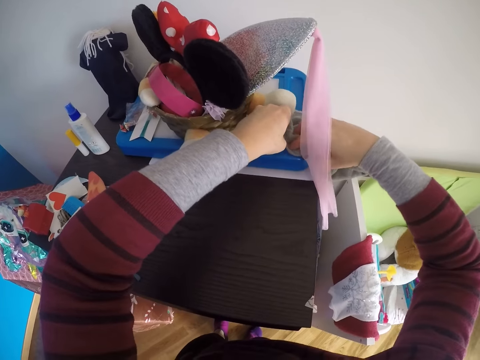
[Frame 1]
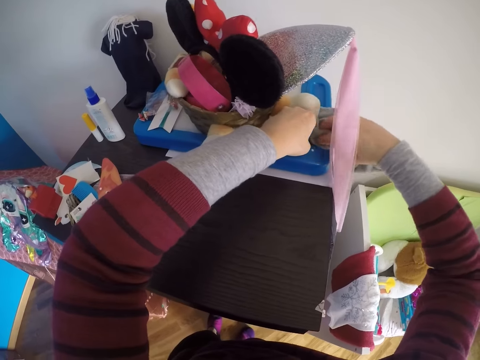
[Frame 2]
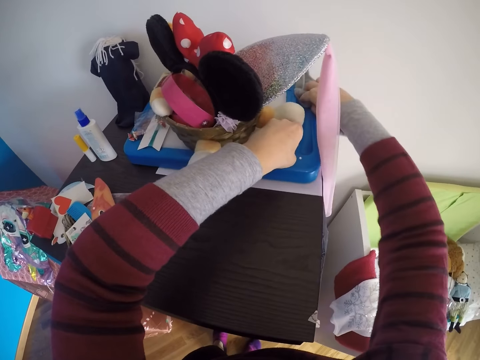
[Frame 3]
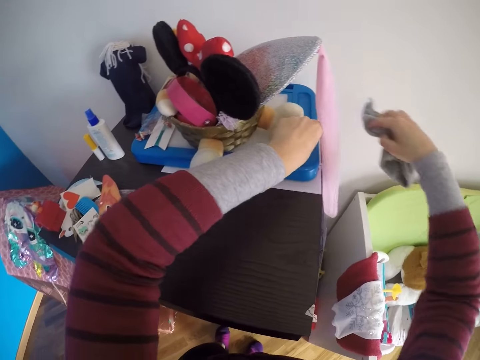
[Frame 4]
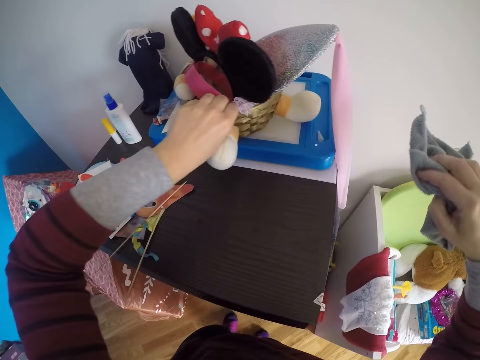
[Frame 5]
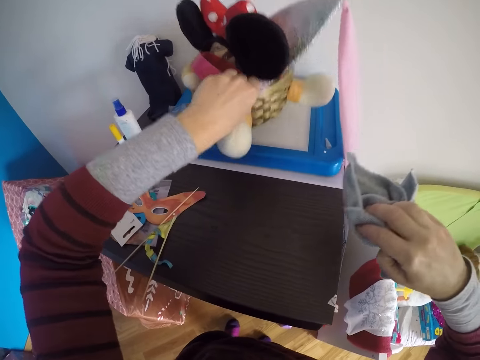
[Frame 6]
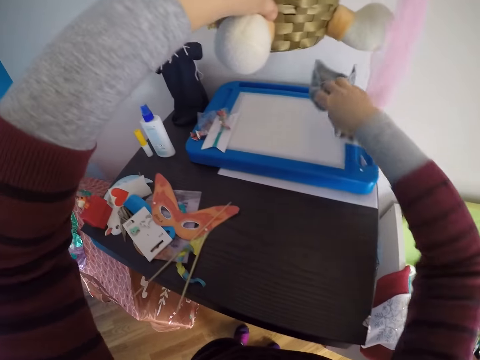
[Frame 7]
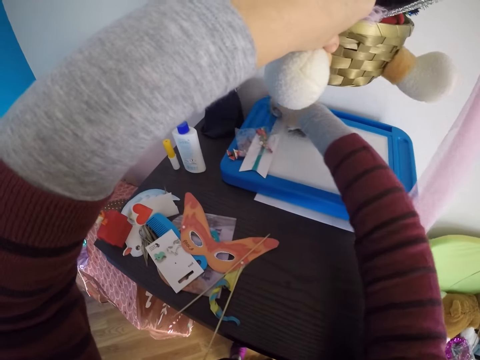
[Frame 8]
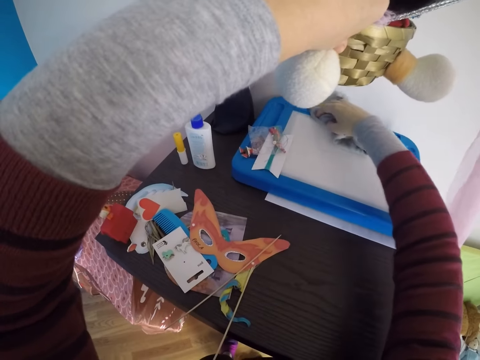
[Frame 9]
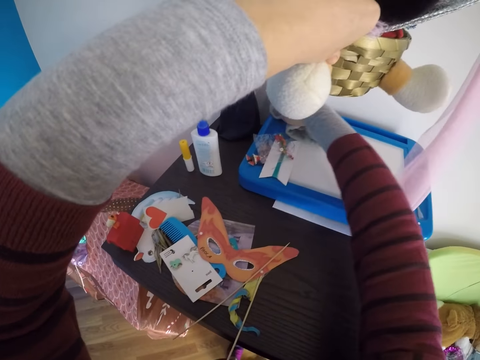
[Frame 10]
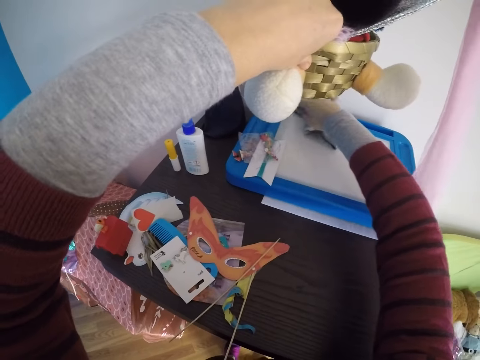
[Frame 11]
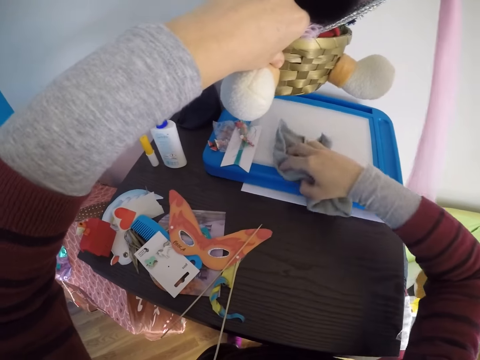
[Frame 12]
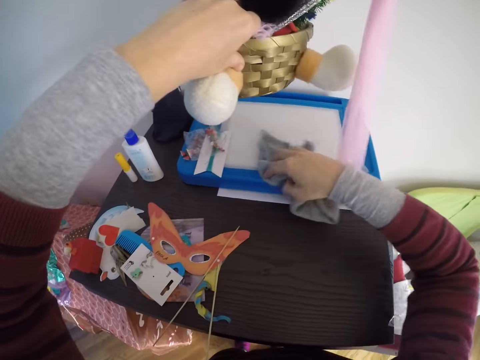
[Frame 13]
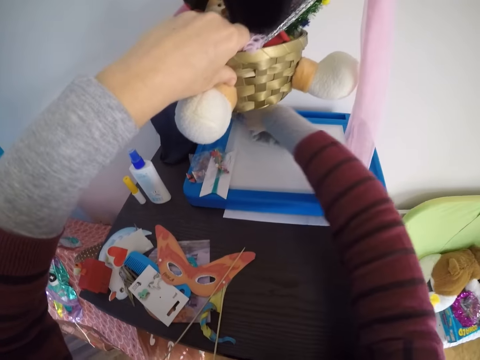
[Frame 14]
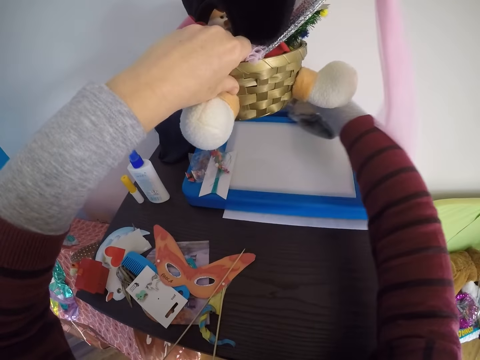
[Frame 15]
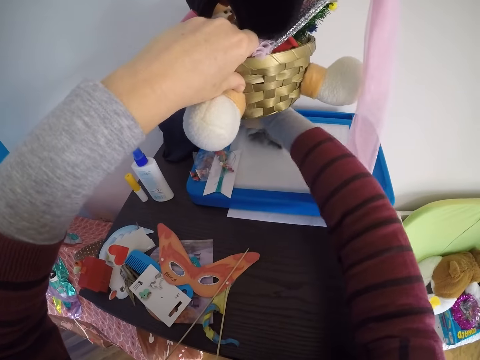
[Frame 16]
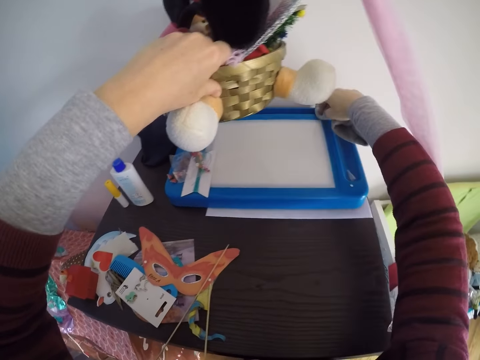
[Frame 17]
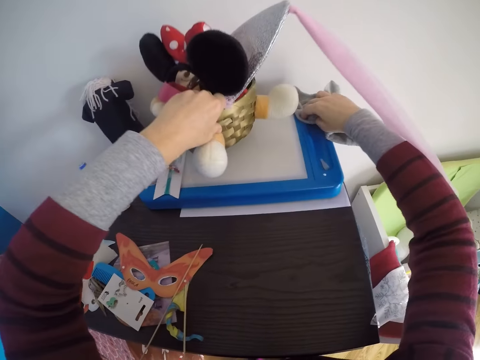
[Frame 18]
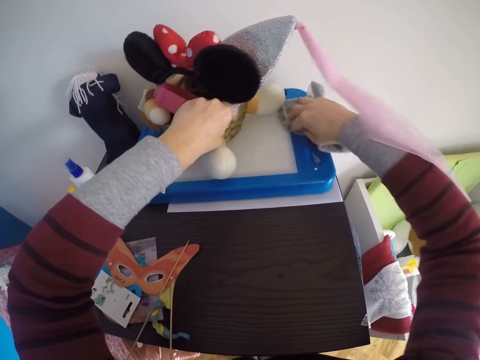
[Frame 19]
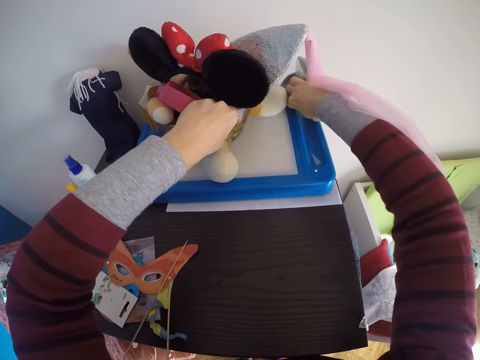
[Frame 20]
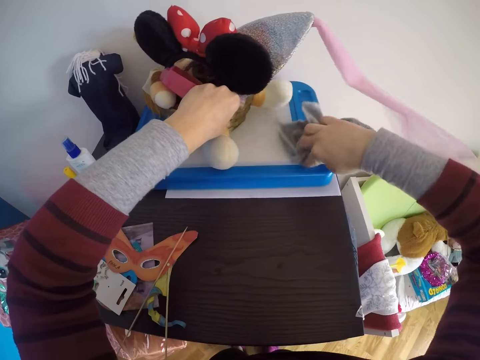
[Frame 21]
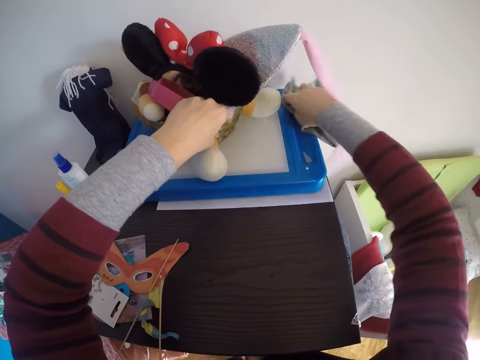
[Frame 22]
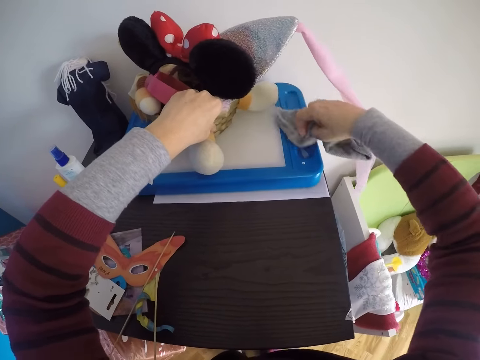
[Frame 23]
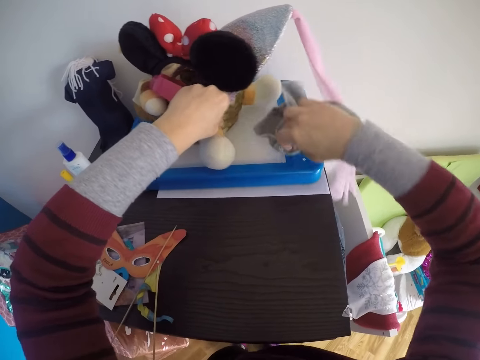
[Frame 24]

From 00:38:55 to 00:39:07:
The camera wearer puts something on the plastic board. She raises a basket of toys or a doll from the top of the magnetic board with her left hand. She cleans the top of the magnetic board with the towel in her right hand. She drops the basket of toys on the top of the magnetic board with her left hand. She wipes the plastic board with the hand towel.

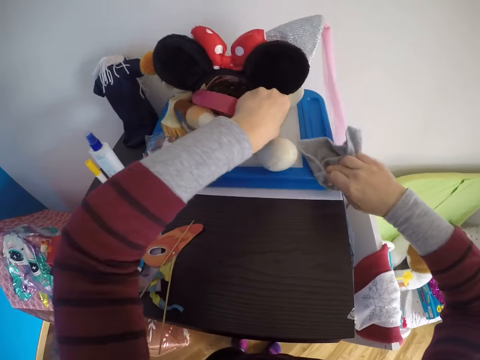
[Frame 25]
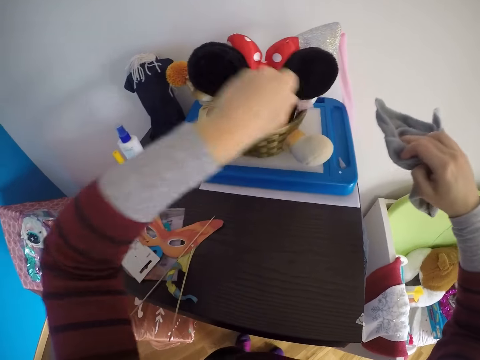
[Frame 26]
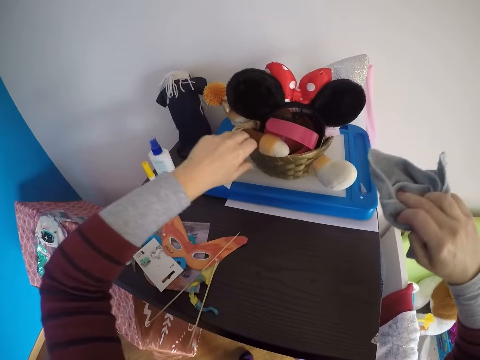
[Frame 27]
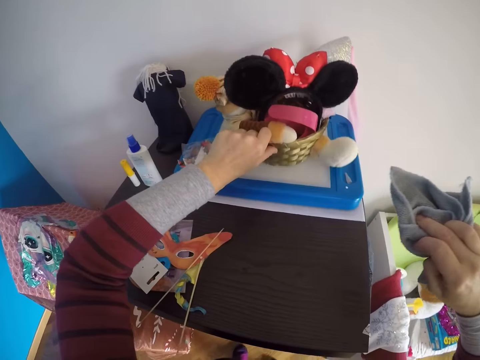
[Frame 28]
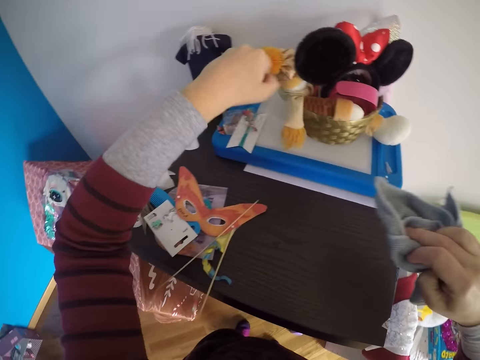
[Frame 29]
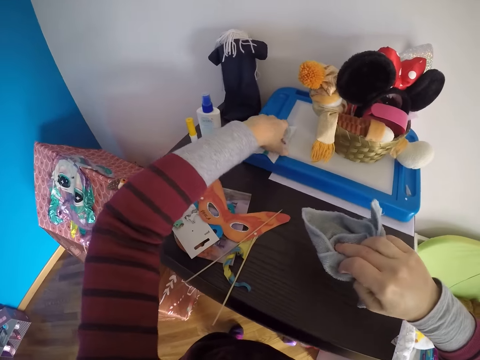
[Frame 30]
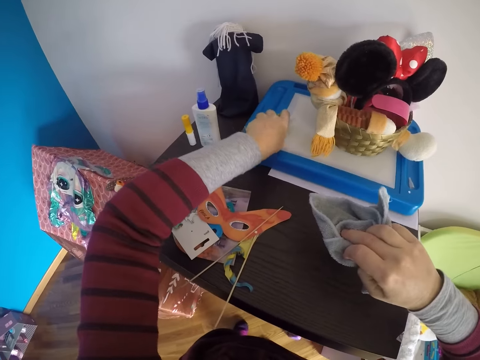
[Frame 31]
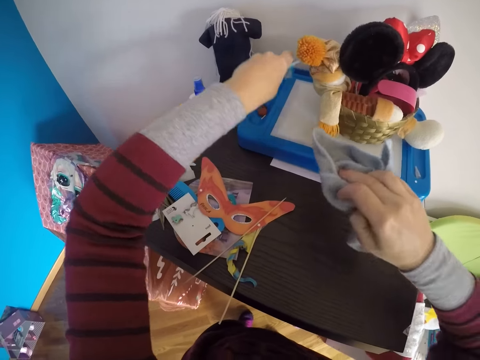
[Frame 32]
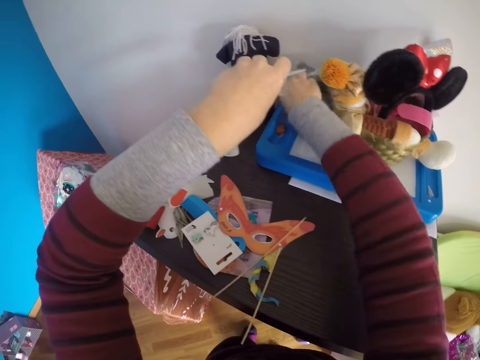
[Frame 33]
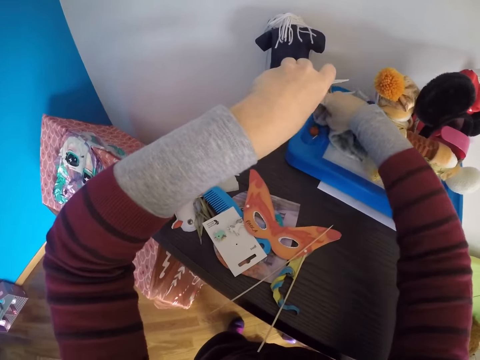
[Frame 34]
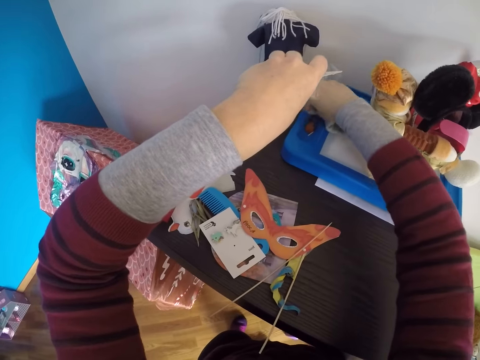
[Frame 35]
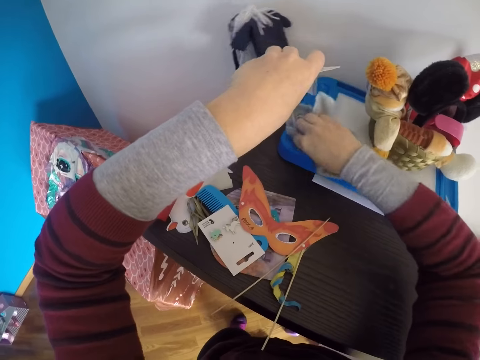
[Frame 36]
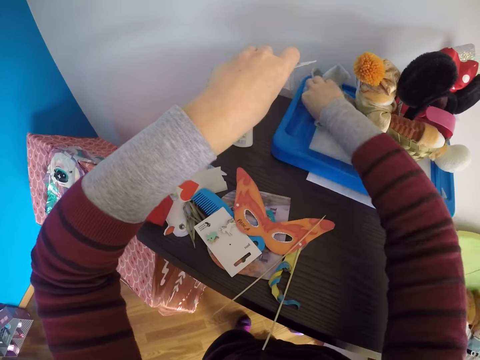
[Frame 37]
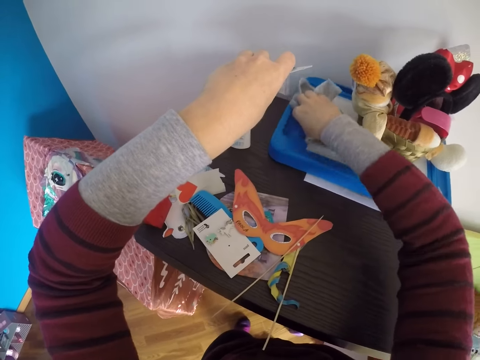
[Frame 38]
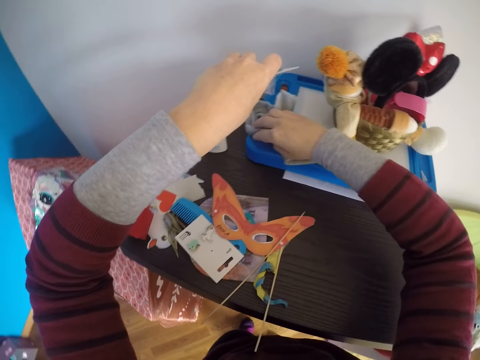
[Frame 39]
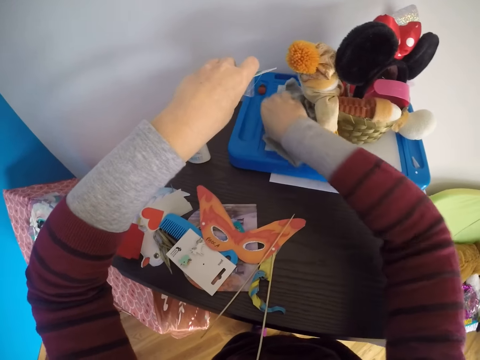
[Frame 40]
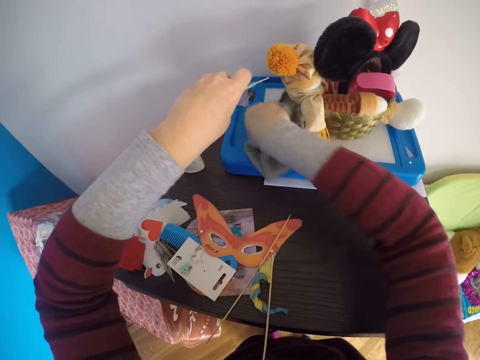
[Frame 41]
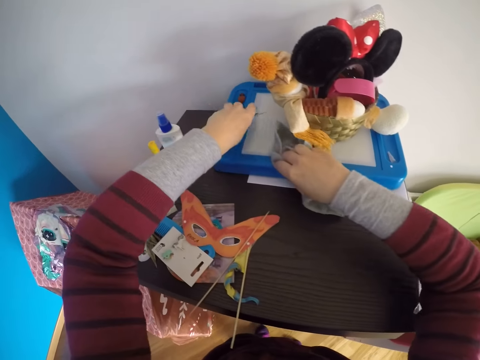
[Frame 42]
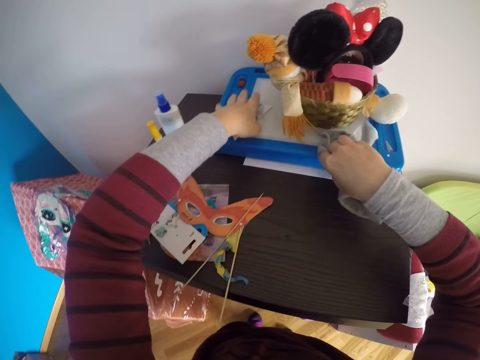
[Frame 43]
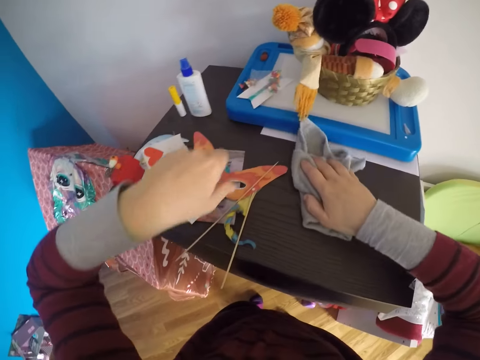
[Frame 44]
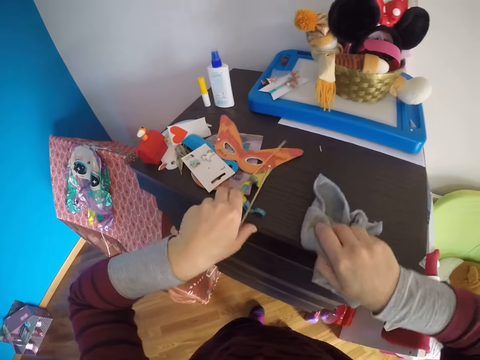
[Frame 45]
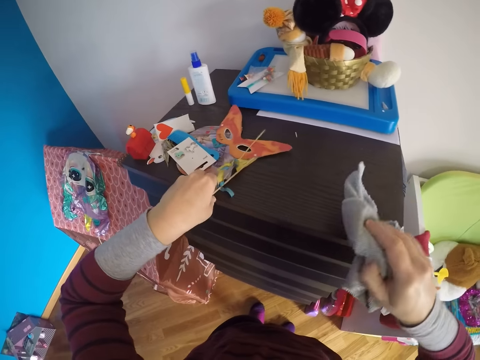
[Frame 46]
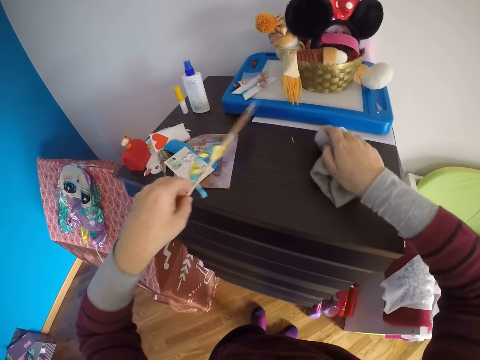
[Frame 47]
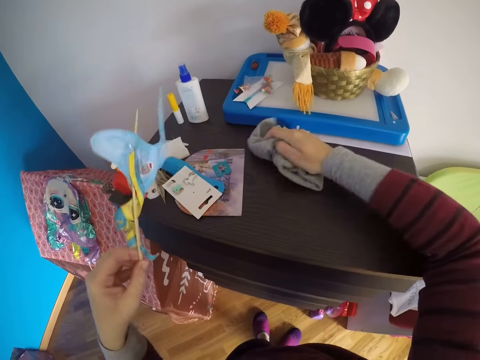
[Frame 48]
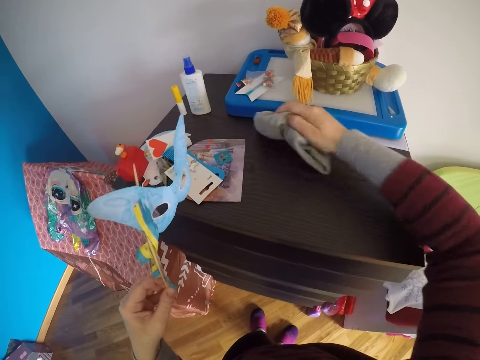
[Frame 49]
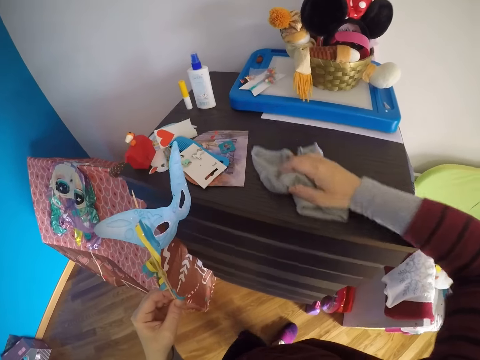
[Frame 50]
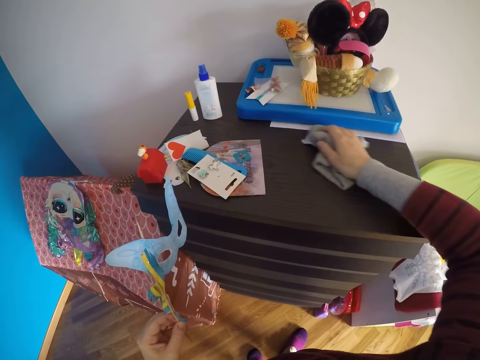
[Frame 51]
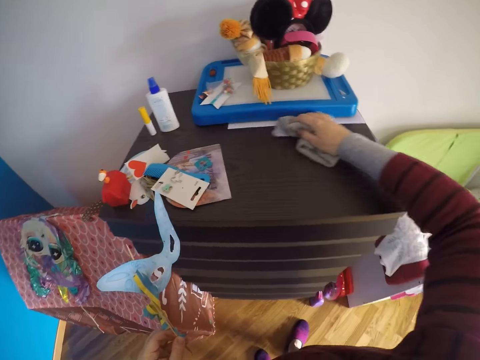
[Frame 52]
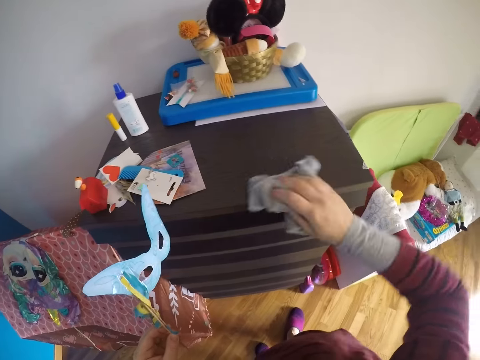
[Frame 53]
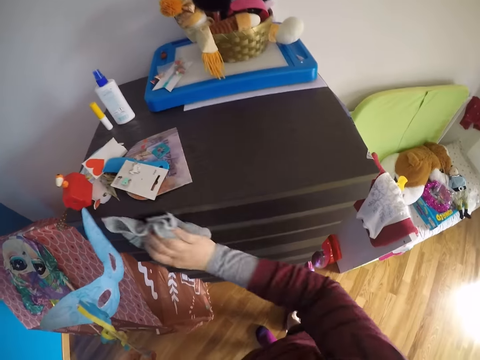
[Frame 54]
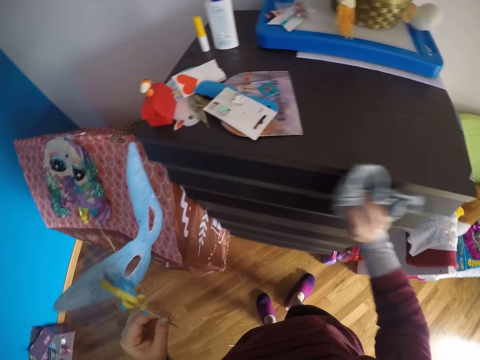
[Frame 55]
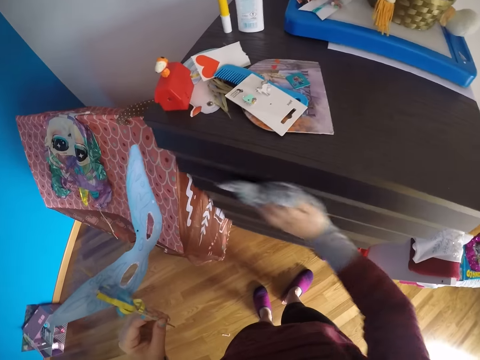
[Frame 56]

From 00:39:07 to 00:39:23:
The camera wearer moves the doll on the plastic board. She raises a label and the bag of tacks from the top of the magnetic board with her left hand. She cleans the top of the magnetic board with the towel in her right hand. She pushes the doll from the top of the table with her right hand. She drops the label and the bag of tacks on the top of the magnetic board with her left hand. She wipes the cabinet with the hand towel. She picks up the mask from the top of the cupboard with her left hand. She picks a stick on the cabinet. She cleans the cupboard with the towel in her right hand.
